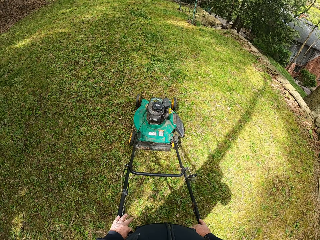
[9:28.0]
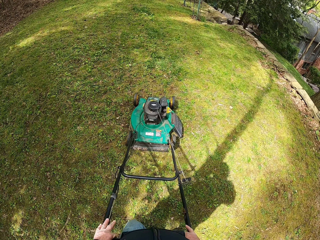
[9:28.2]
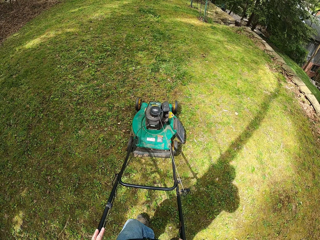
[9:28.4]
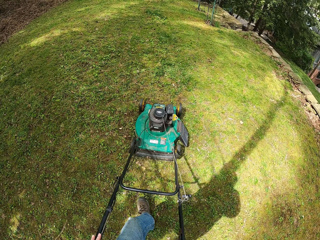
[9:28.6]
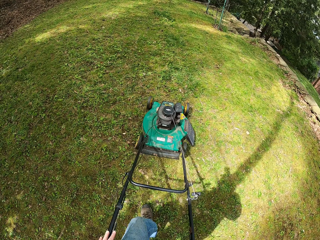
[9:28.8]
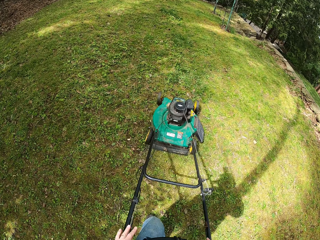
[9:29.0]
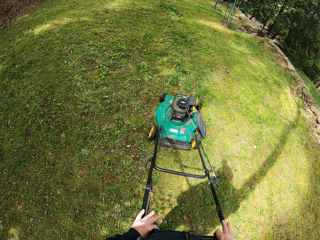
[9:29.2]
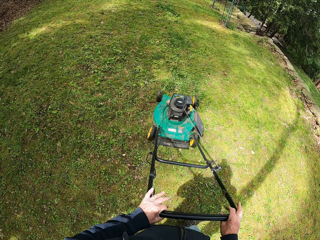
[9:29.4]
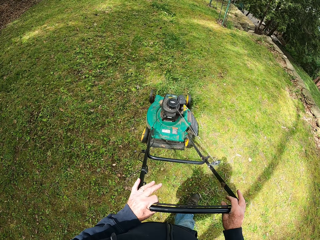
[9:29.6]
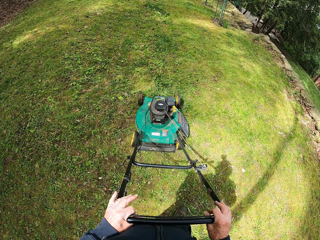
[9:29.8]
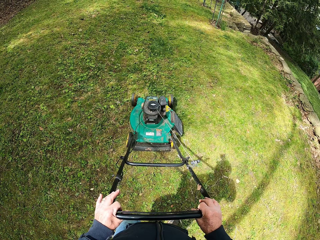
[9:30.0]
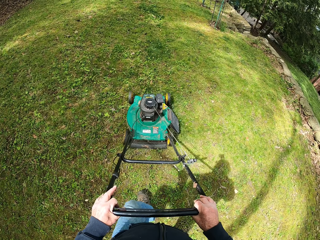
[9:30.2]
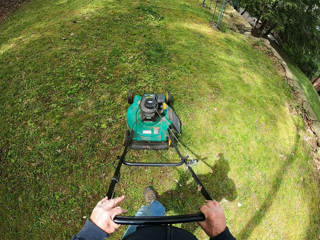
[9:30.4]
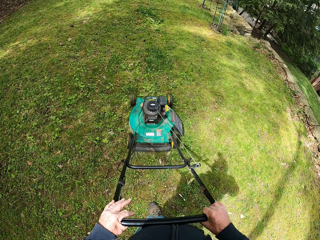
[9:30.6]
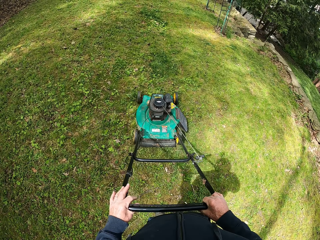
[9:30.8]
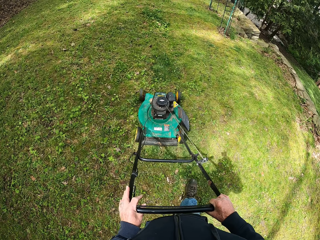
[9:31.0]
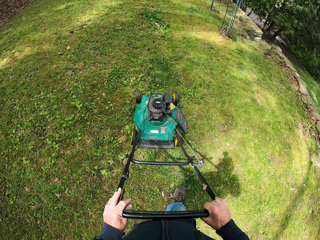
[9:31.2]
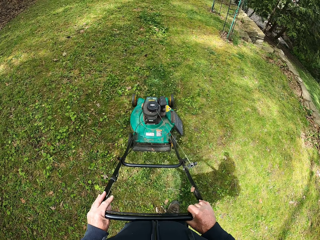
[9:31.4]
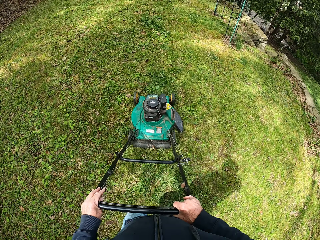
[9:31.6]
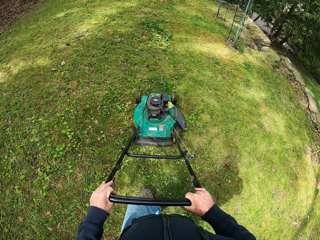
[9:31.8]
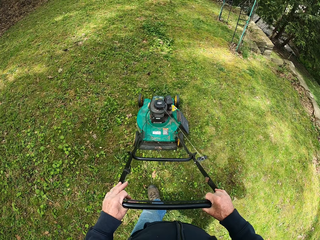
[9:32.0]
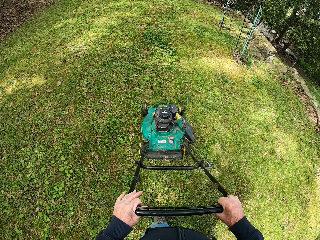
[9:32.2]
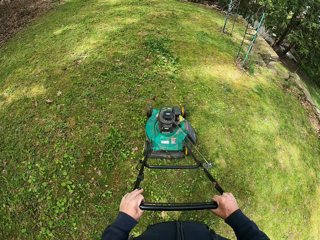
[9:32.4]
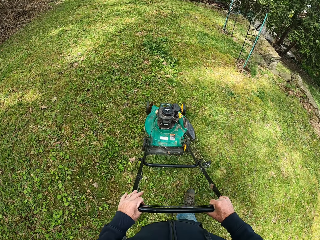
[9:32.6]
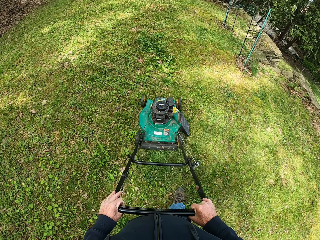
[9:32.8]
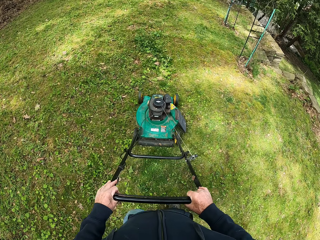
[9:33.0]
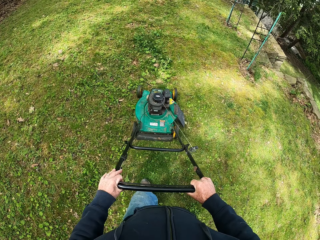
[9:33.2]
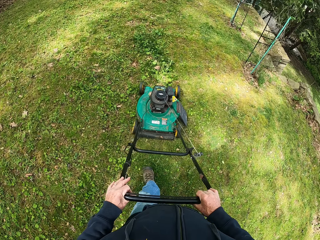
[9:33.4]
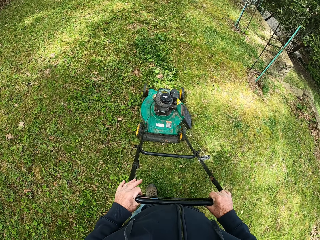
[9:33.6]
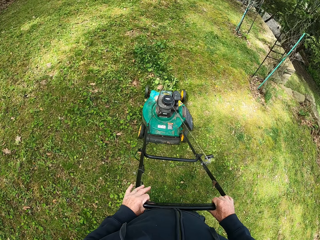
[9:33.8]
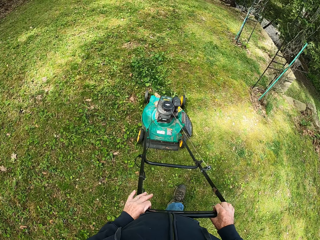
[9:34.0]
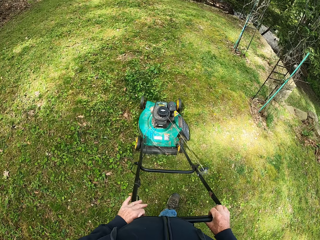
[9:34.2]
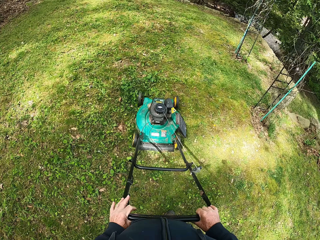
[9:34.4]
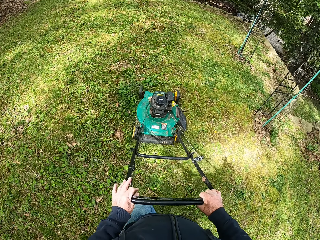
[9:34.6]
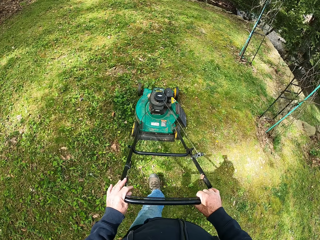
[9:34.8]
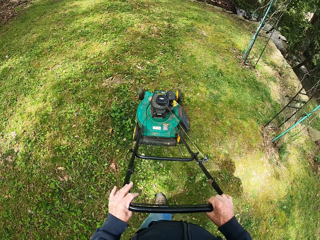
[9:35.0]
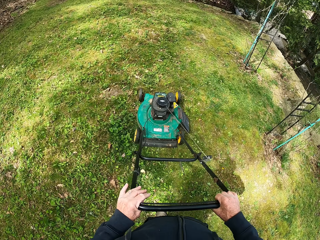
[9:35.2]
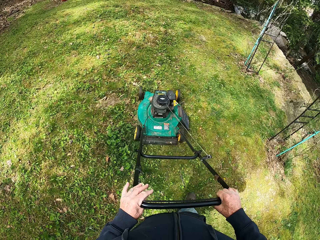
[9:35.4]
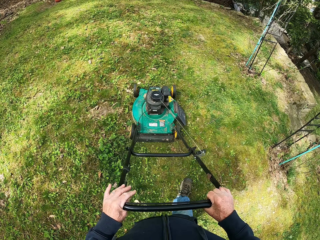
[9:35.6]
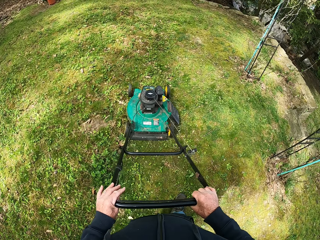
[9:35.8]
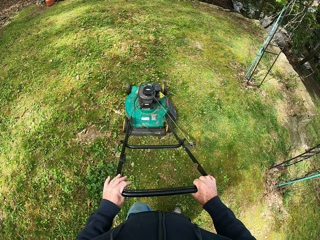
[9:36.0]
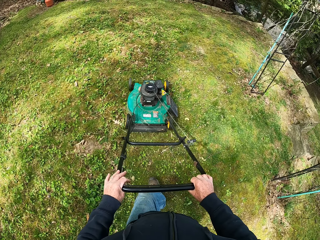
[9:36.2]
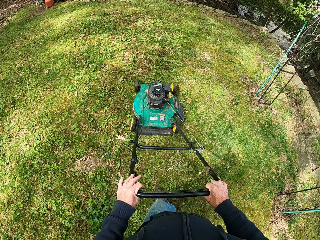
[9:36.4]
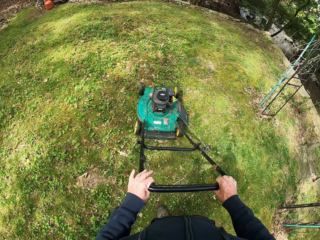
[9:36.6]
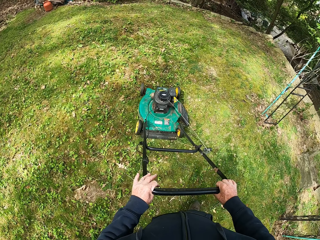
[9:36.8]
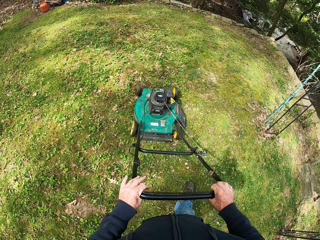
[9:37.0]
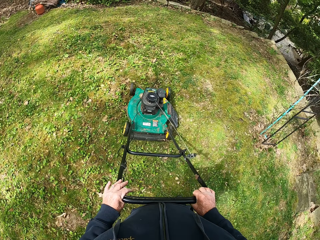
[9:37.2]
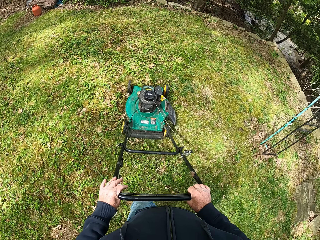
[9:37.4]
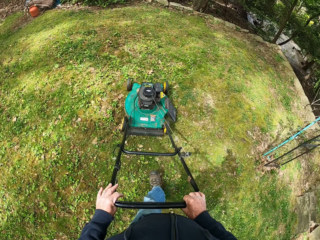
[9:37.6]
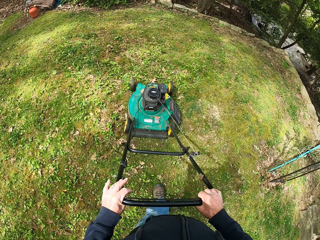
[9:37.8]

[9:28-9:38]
The camera wearer holds the lawn mower with both his hands. He puts his right hand on the handle of the lawnmower. He cuts the grass with the lawnmower.

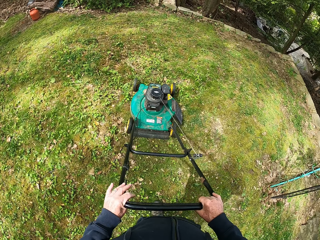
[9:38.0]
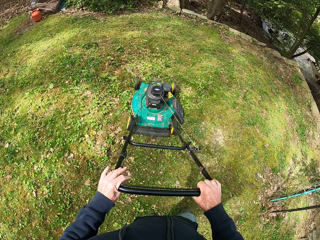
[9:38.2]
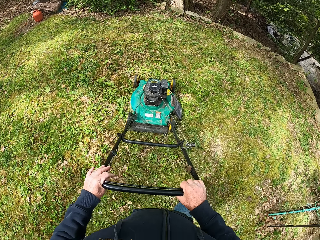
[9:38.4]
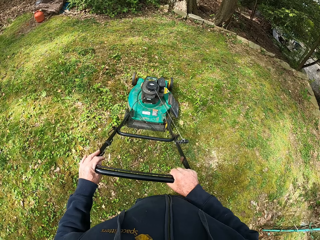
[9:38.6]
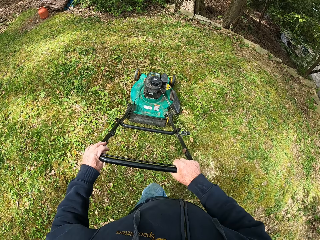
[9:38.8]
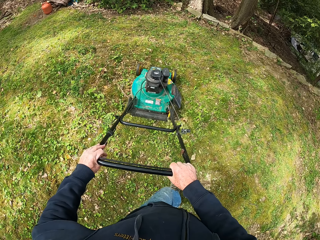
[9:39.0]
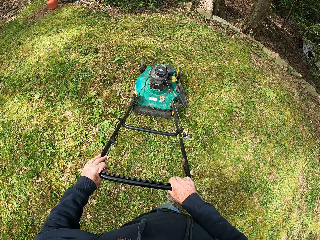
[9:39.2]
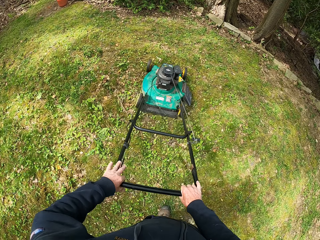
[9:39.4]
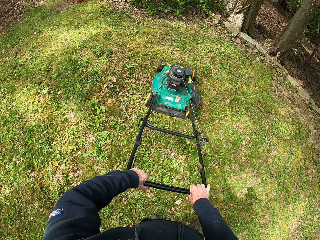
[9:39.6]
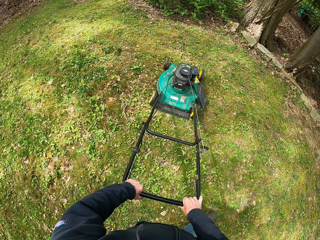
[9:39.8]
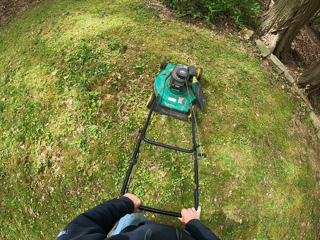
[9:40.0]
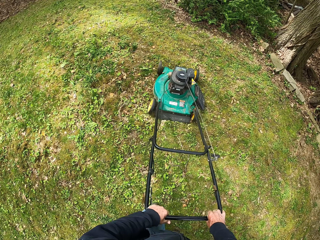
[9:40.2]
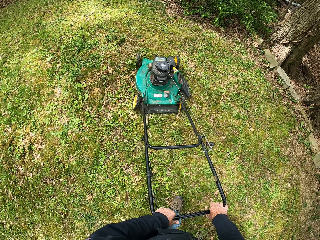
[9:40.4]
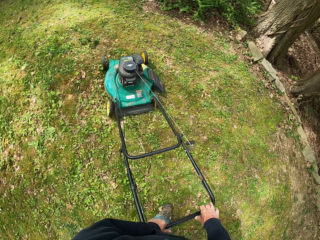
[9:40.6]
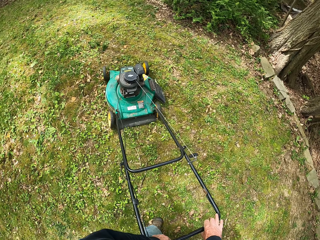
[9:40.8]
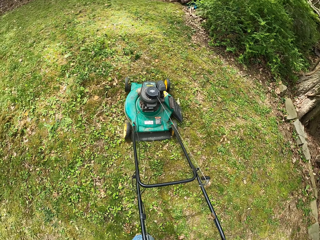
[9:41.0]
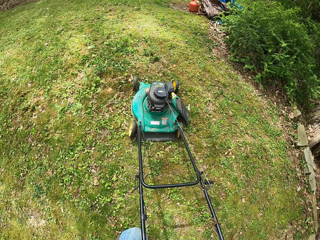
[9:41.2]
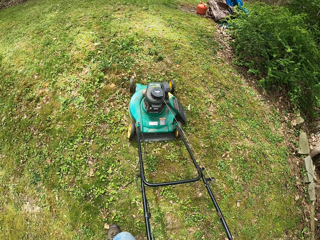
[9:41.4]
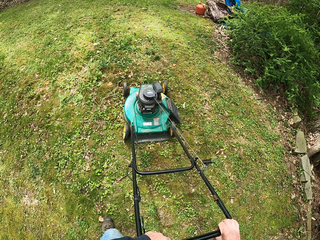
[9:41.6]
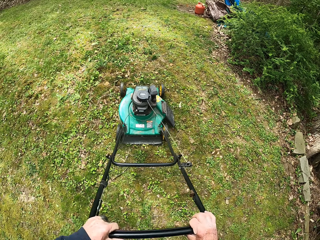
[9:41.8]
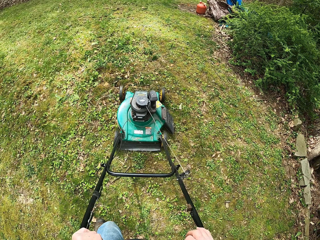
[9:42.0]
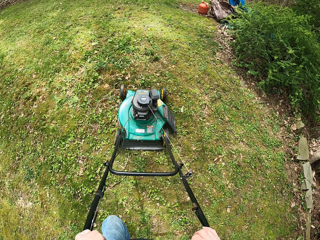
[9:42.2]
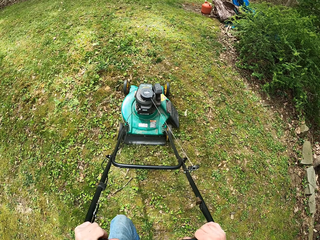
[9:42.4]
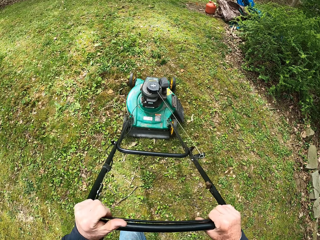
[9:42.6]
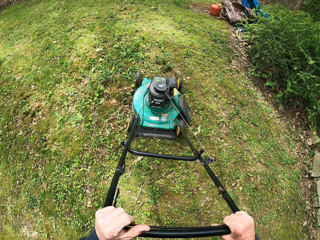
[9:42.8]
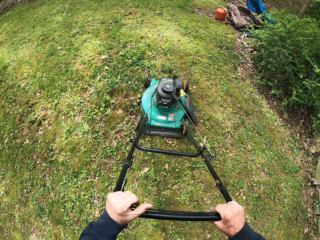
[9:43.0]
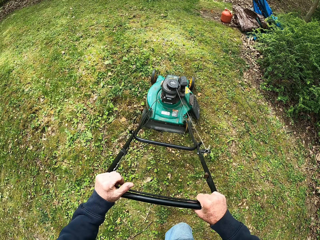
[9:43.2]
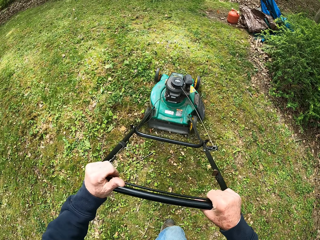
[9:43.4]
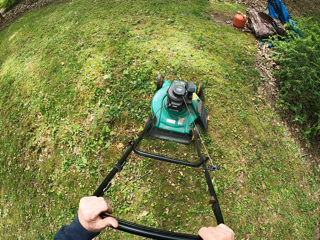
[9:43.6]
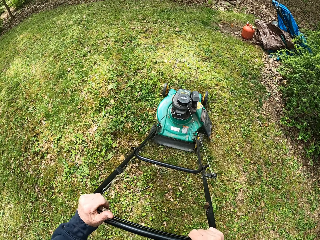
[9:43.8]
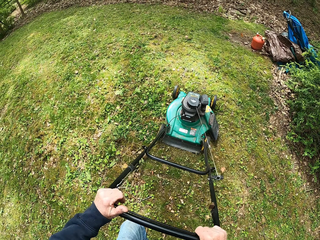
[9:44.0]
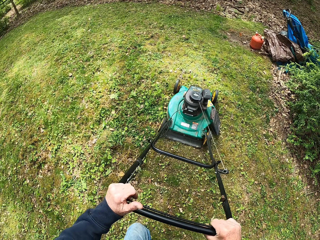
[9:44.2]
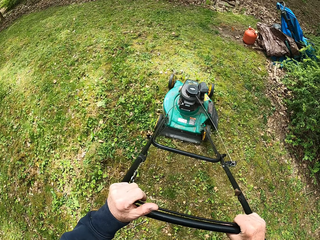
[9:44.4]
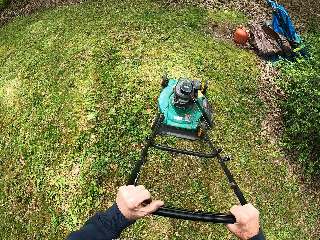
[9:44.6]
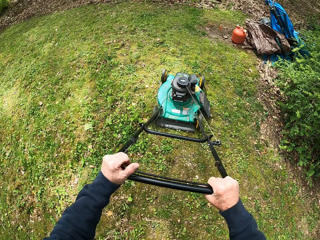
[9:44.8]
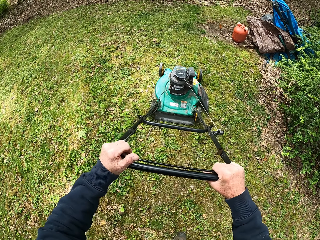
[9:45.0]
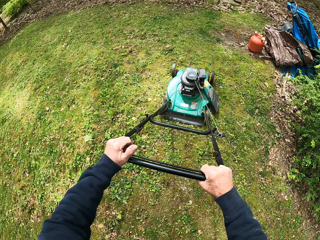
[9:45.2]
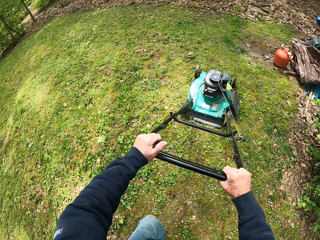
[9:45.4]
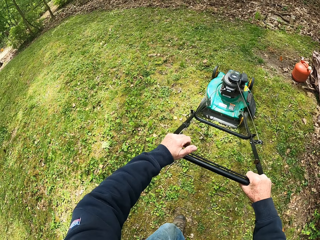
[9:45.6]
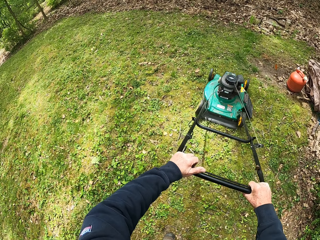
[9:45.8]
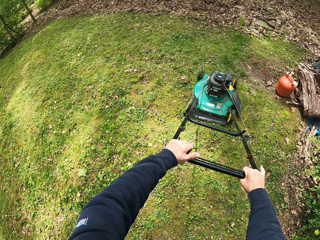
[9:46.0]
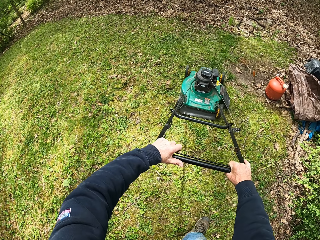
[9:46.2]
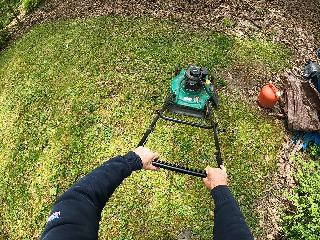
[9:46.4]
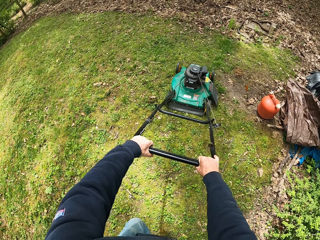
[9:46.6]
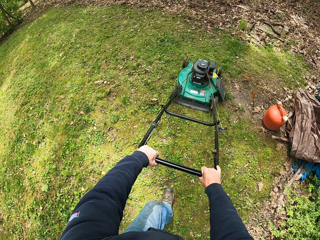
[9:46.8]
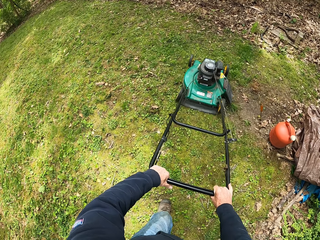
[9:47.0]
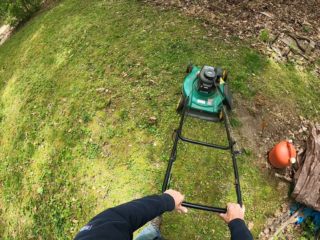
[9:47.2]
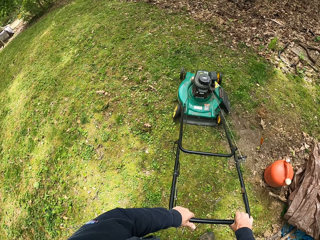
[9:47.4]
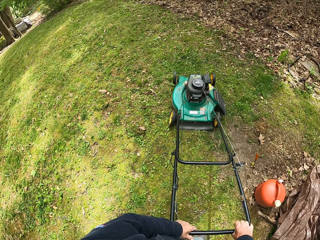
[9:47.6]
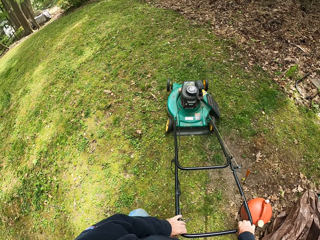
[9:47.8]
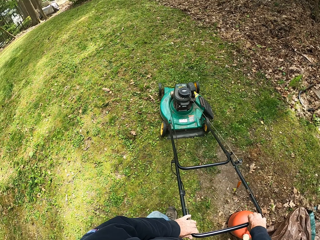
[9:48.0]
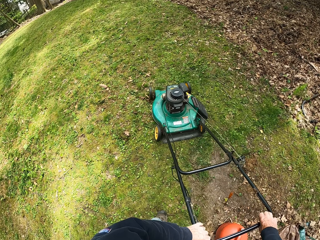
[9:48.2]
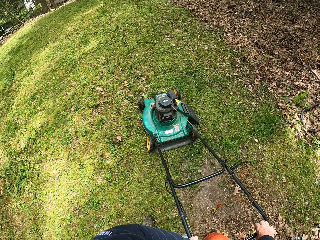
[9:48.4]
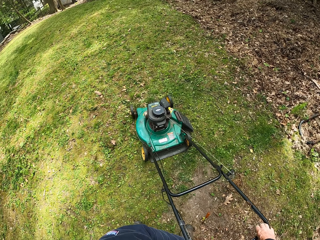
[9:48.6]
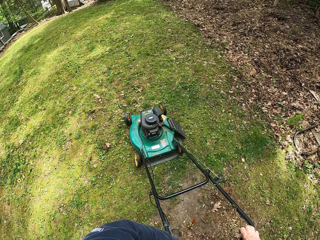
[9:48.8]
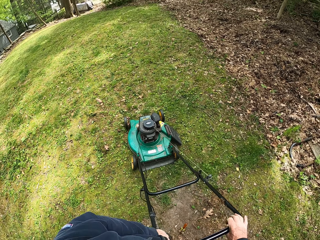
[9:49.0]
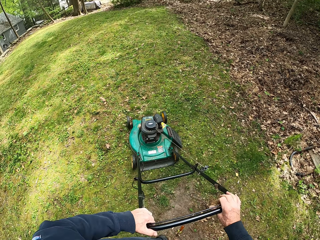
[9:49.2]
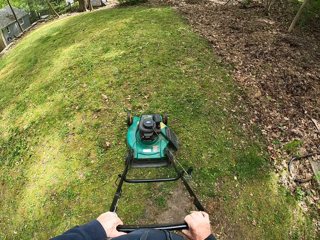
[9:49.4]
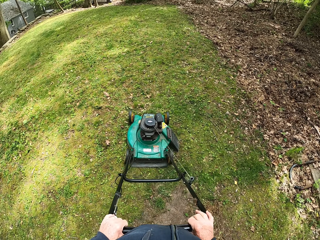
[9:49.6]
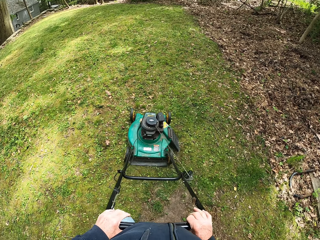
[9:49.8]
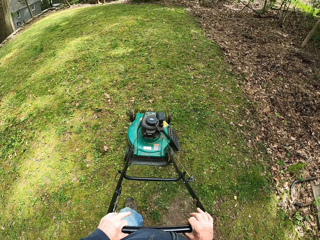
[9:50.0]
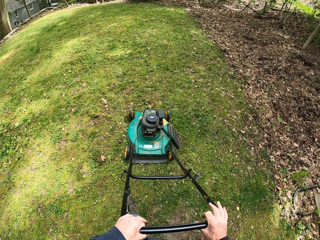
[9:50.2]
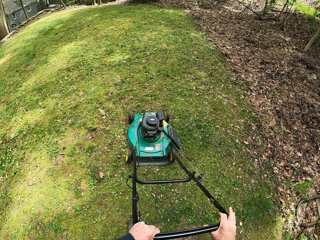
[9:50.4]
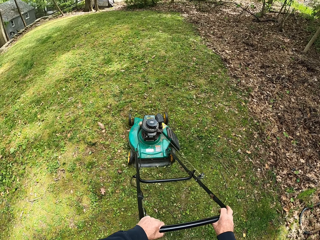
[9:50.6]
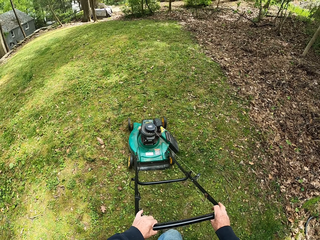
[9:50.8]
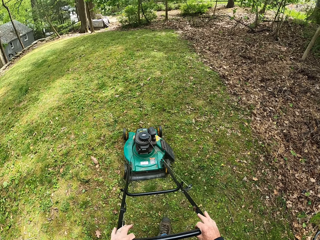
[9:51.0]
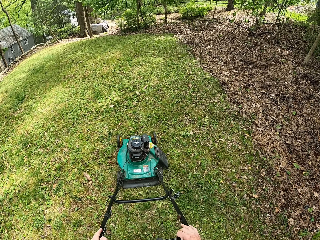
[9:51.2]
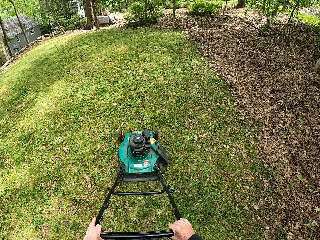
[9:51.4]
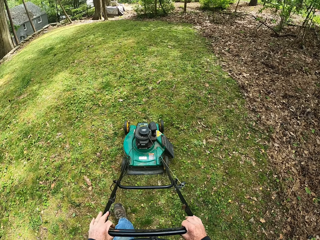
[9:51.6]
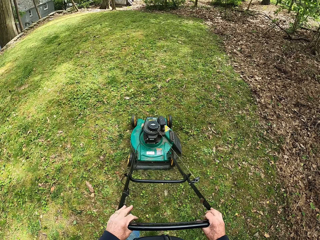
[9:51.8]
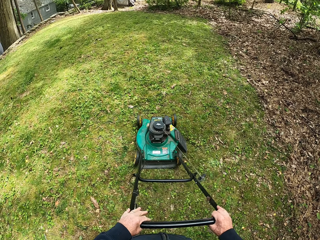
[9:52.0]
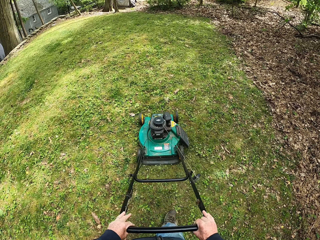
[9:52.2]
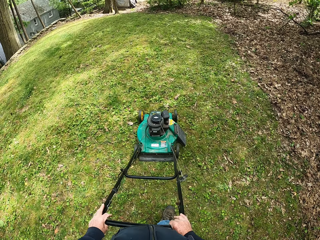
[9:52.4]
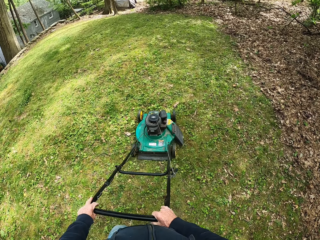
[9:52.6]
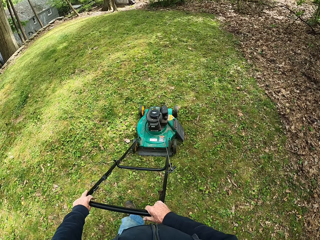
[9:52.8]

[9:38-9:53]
The camera wearer turns the lawn mower. They cut the grass with the lawn mower. They turn the lawn mower. They cut the grass with the lawn mower.
